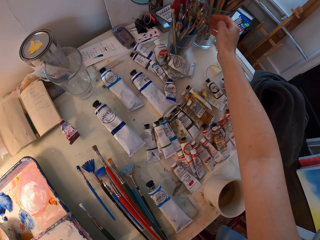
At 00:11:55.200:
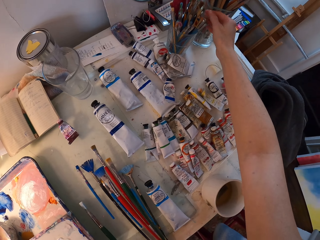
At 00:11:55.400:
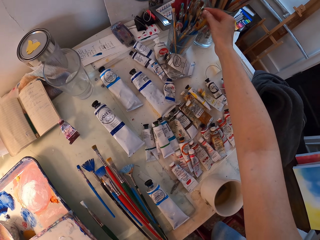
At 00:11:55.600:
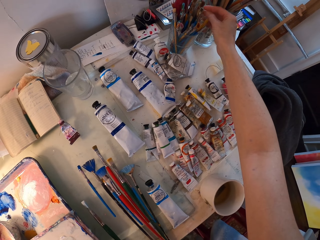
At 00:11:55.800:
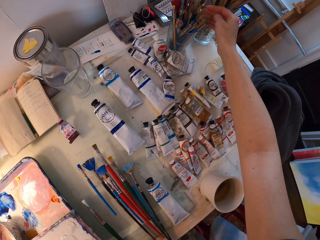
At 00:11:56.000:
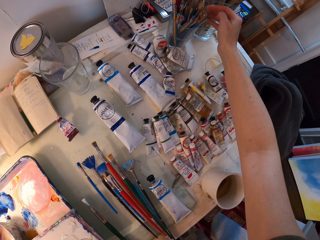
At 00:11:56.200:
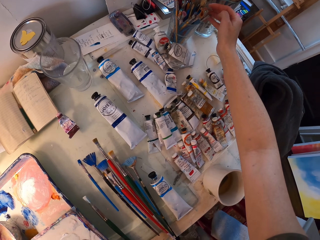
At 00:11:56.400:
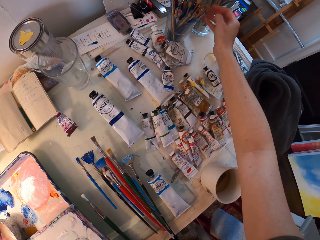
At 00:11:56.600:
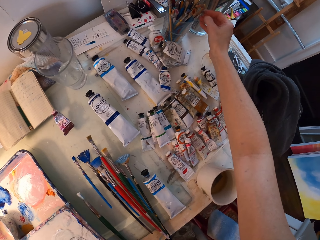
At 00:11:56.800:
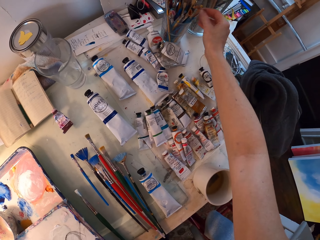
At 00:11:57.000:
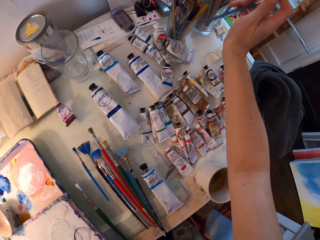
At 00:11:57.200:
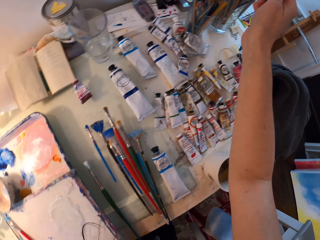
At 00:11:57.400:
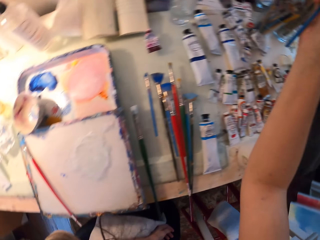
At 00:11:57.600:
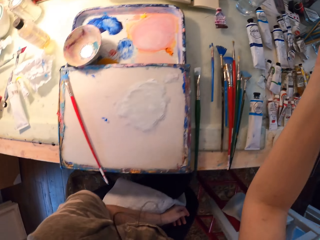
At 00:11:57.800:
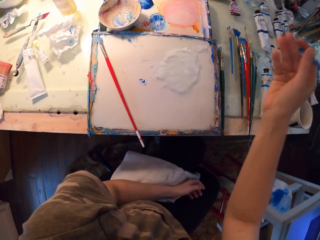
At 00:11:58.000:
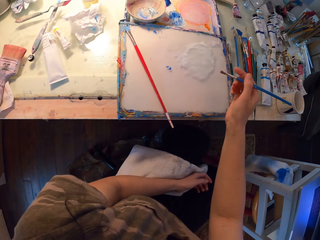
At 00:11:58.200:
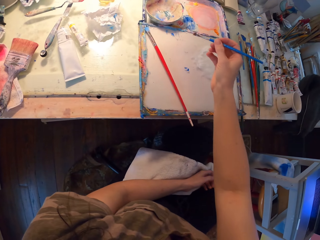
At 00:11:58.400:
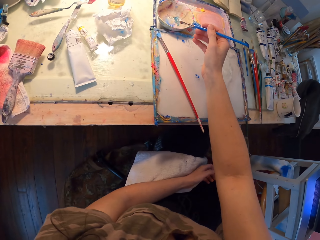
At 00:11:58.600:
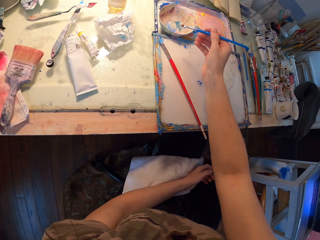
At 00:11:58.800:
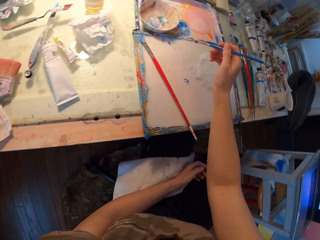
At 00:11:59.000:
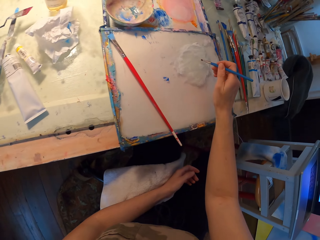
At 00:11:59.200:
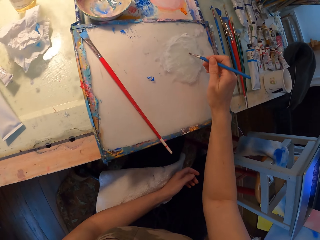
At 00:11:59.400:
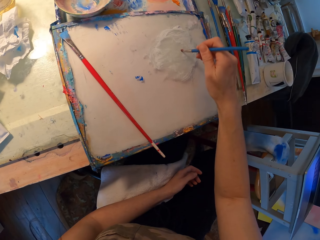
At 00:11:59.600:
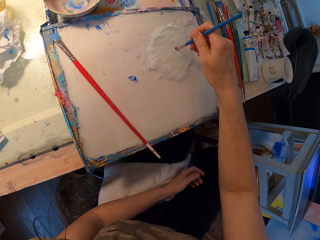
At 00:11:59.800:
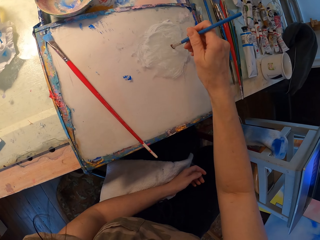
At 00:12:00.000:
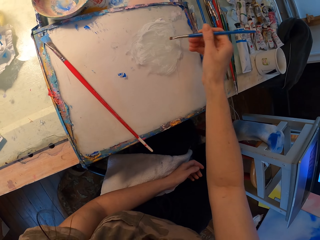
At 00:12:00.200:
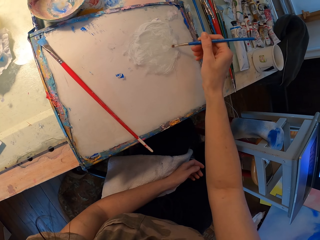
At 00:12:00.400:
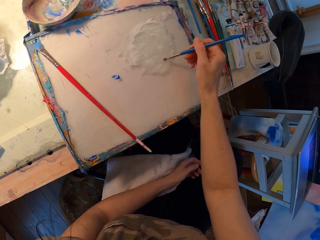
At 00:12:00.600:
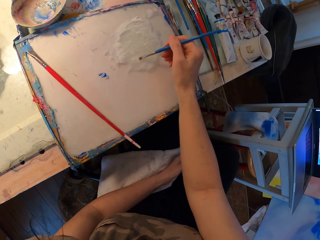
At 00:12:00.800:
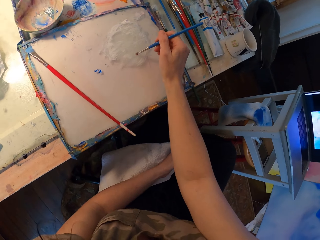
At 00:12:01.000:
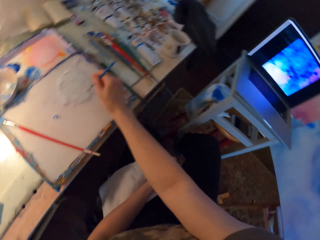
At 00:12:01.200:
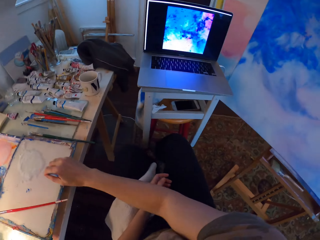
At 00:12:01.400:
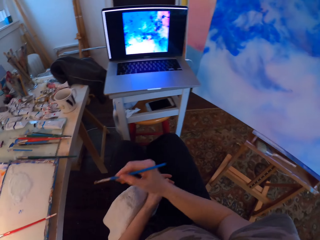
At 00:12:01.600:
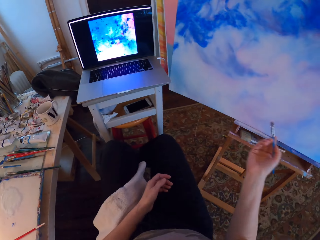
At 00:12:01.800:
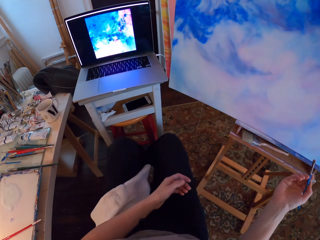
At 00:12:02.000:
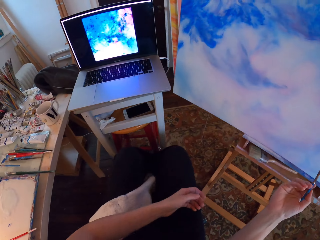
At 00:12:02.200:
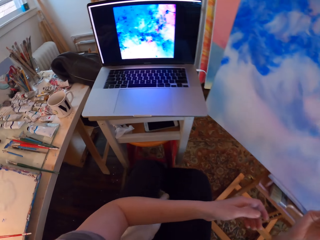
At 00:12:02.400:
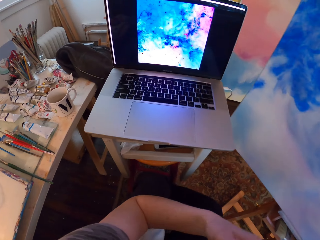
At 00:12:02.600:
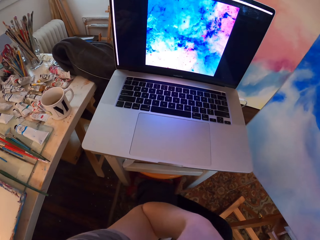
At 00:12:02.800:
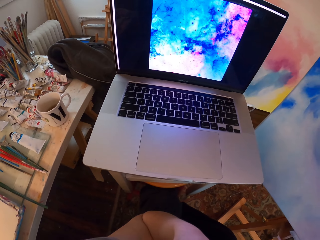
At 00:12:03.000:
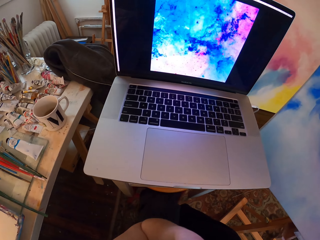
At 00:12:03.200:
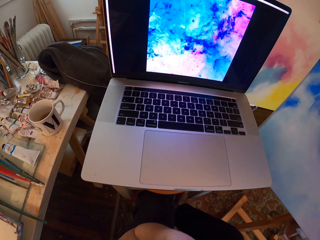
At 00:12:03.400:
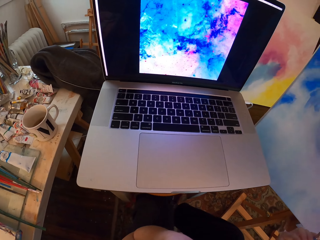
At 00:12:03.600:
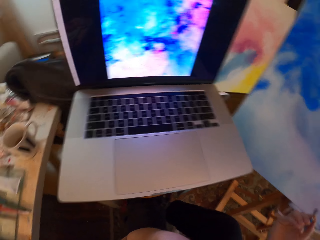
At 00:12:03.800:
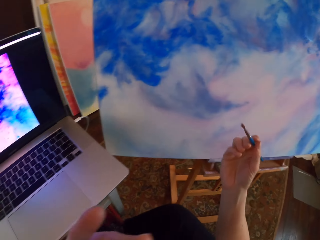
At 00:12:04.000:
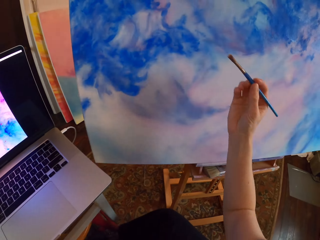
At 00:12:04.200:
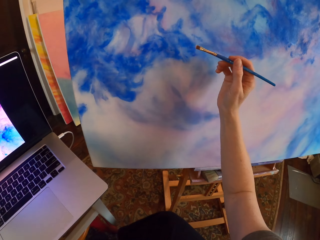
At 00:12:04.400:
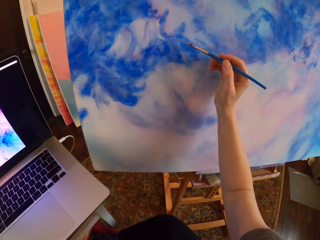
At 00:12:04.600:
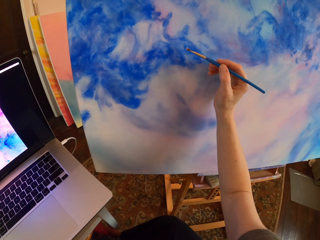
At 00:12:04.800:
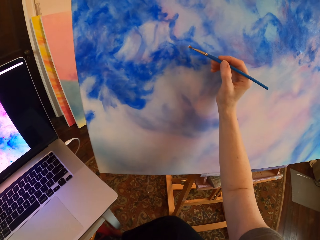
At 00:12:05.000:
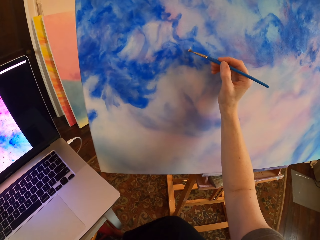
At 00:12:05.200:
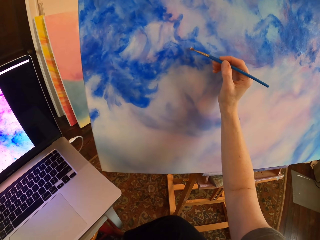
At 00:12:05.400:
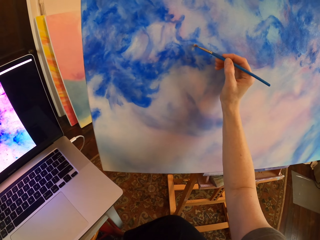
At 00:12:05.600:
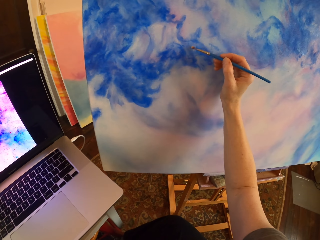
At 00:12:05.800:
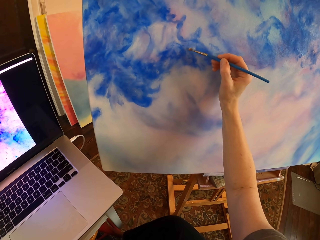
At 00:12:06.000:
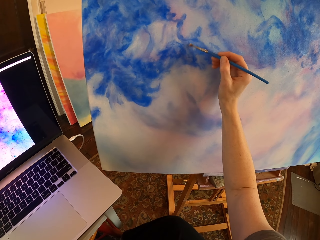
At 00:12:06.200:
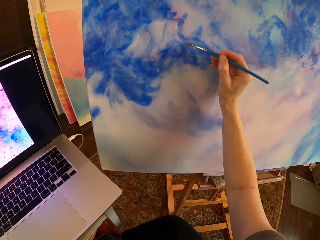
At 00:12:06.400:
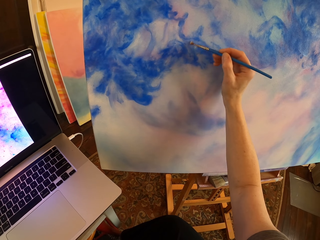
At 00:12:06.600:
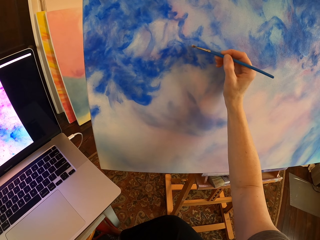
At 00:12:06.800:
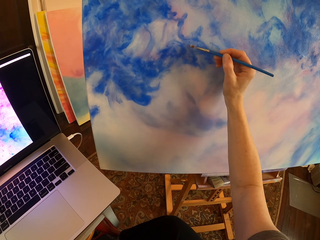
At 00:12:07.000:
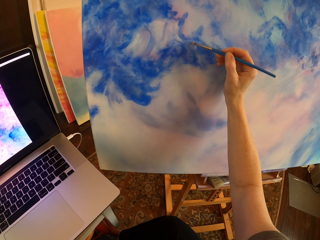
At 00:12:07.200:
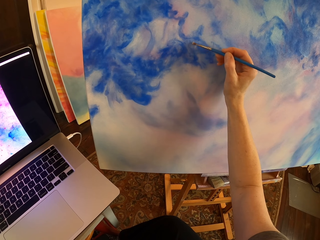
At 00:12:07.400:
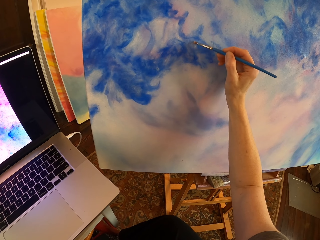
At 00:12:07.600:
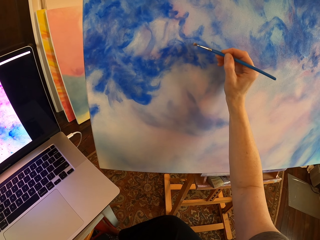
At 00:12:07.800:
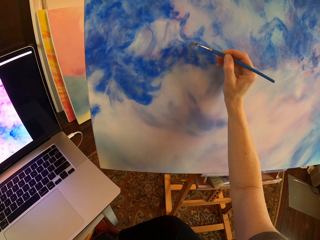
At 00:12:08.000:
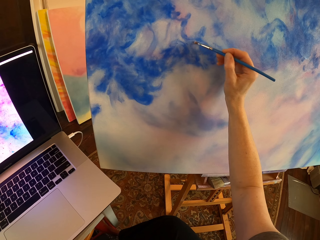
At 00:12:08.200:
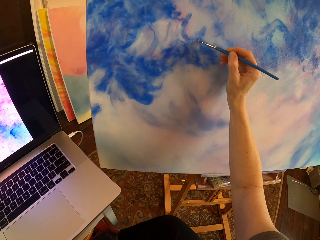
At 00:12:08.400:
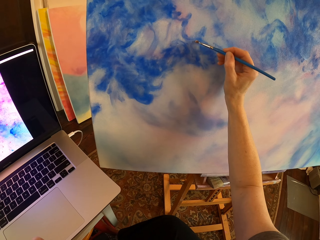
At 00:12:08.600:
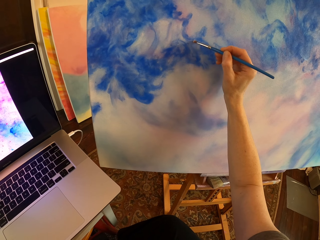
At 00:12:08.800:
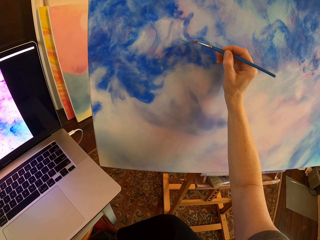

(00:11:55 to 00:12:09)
The camera wearer touches the paintbrush. They pick up the paintbrush. They pull the paintbrush. They turn around. They move the right hand. They put the paintbrush on the paint. They brush the paintbrush on the paint. They turn around. They lift the paintbrush. They look at the laptop. They lift the right hand. They paint on a canvas with a paintbrush.

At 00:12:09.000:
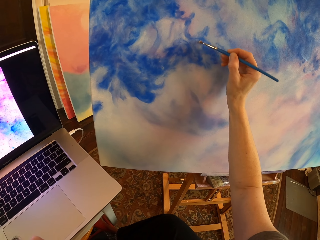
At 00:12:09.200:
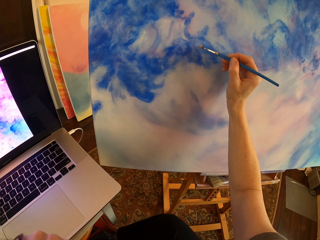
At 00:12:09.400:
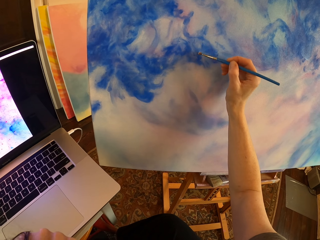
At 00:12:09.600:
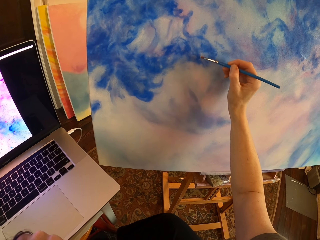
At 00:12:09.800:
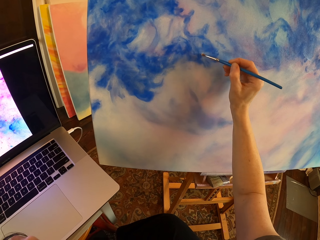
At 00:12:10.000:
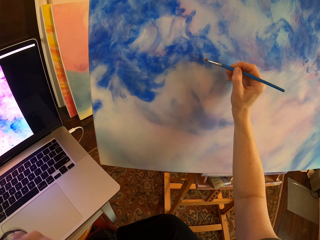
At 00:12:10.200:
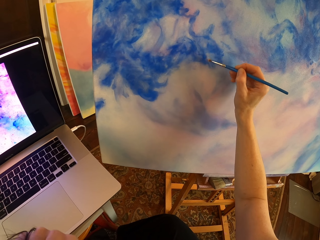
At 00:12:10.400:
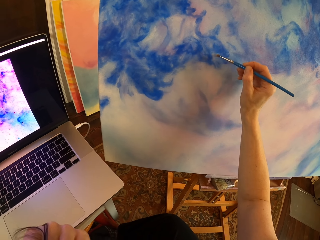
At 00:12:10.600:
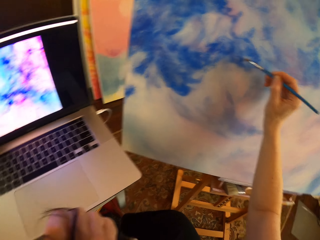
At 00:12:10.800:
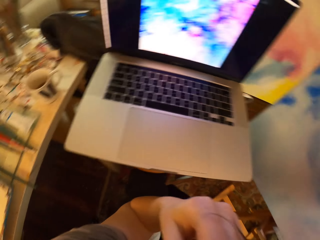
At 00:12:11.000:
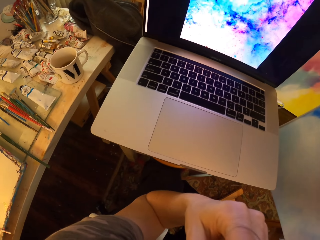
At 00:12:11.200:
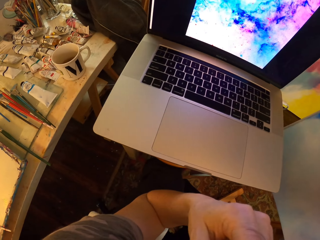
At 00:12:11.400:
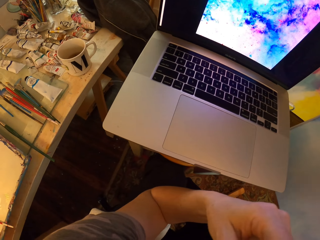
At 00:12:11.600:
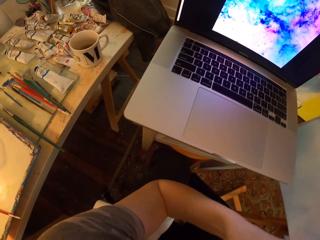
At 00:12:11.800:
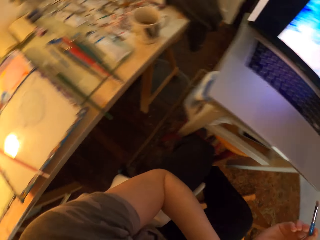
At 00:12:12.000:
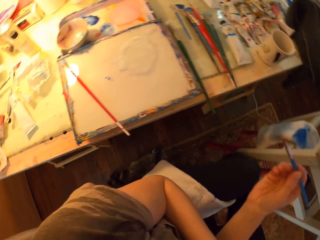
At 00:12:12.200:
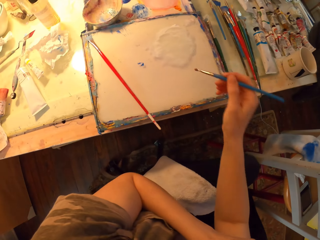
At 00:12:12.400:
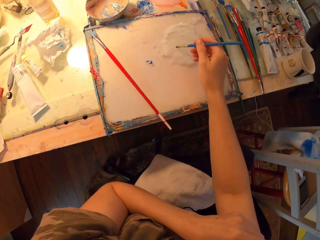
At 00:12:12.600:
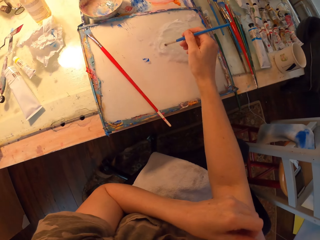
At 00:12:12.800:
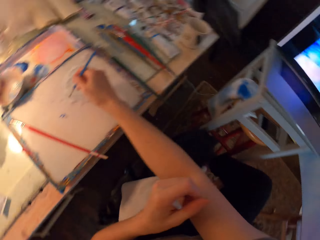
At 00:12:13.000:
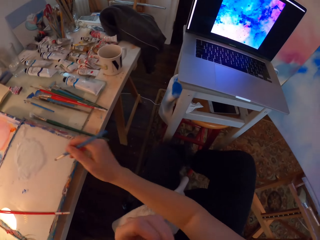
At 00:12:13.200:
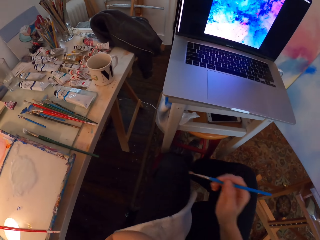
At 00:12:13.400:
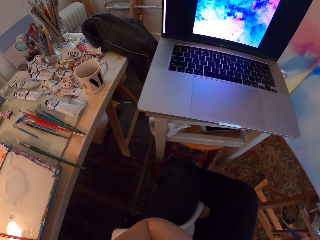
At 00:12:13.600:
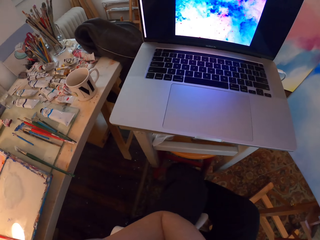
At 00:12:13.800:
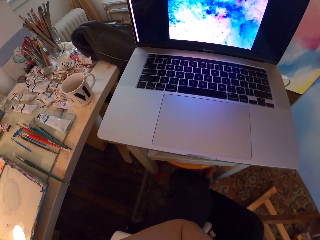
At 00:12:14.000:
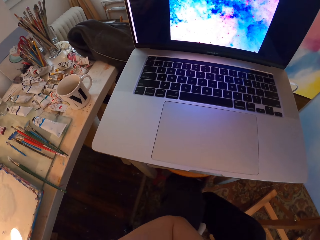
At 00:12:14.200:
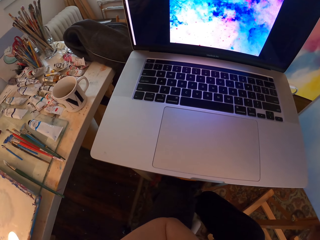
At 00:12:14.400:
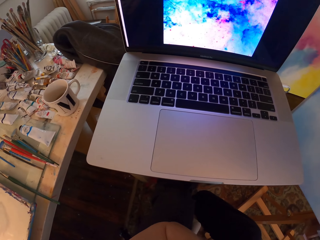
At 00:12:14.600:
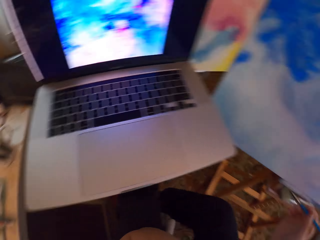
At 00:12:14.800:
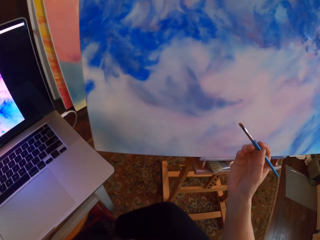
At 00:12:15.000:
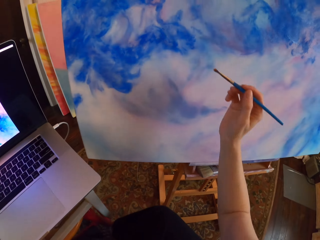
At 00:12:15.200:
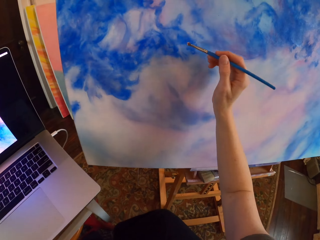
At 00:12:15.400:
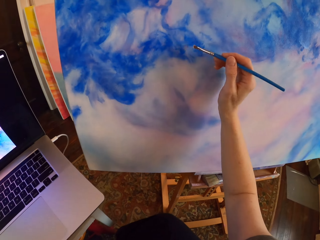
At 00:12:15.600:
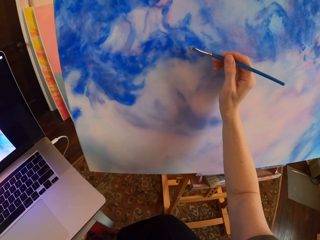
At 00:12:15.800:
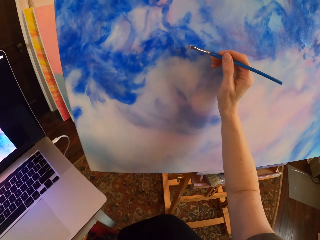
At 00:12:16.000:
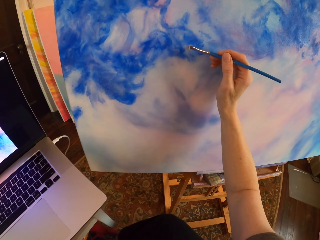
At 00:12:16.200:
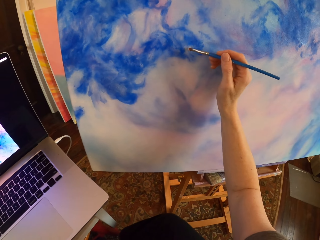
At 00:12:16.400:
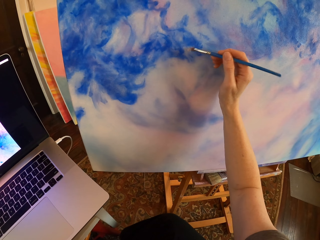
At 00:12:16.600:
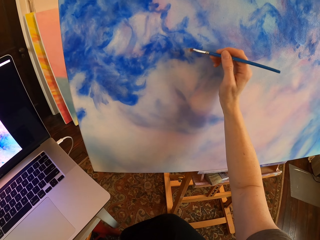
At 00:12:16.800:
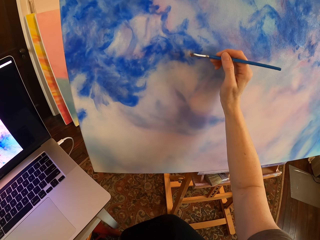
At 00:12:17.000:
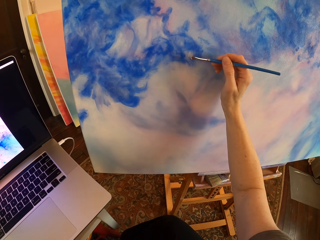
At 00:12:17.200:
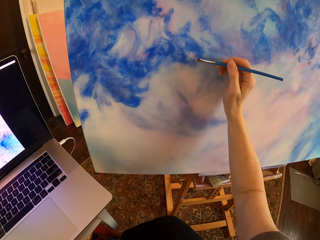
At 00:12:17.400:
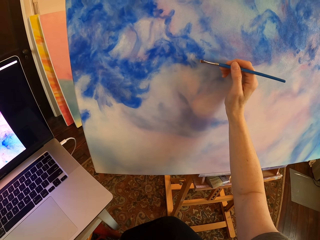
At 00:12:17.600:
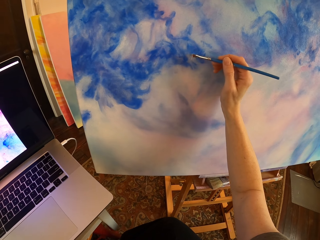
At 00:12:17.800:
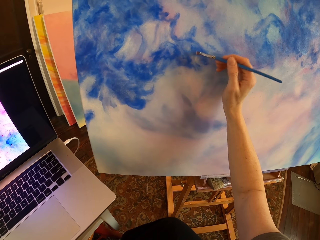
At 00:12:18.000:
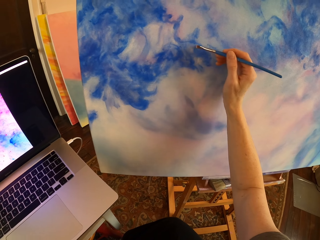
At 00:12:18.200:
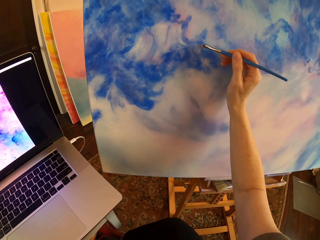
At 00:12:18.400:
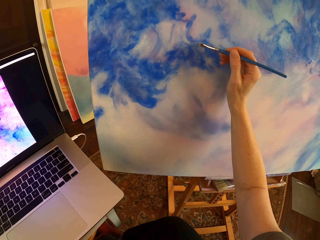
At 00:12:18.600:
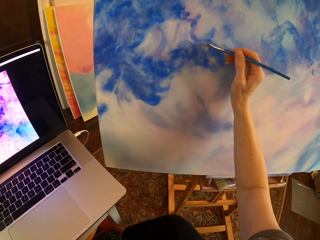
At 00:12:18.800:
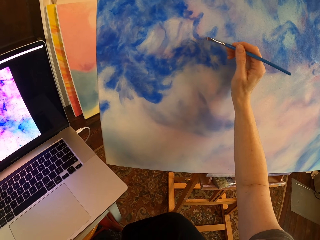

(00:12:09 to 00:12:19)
The camera wearer stares at the laptop. They turn around. They brush the paintbrush on the paint. They turn around. They look at the laptop. They lift the right hand. They paint on a canvas with a paintbrush.
